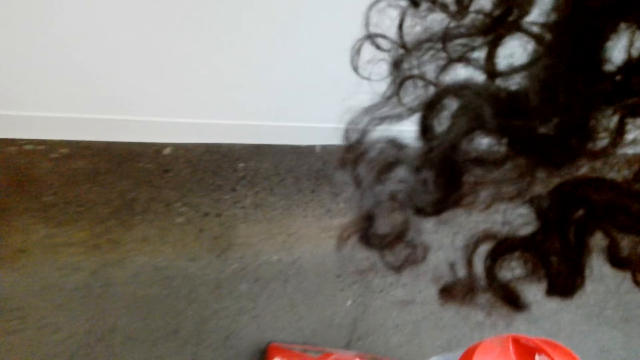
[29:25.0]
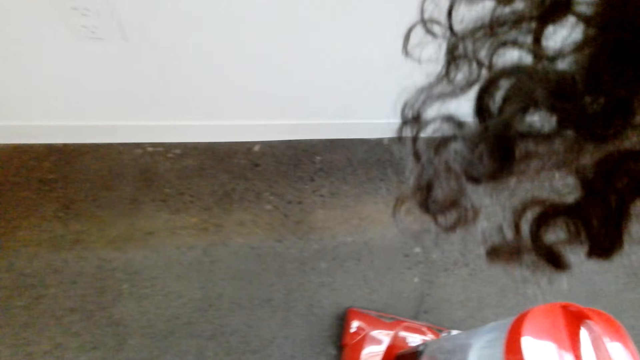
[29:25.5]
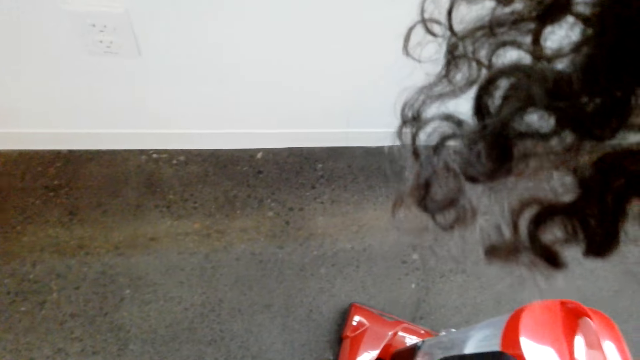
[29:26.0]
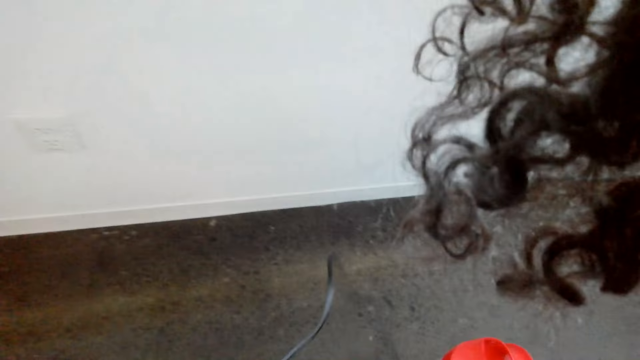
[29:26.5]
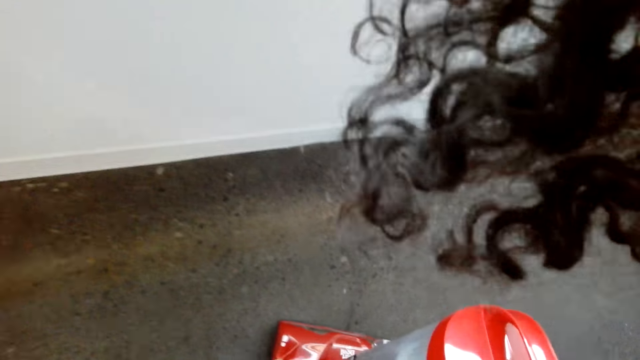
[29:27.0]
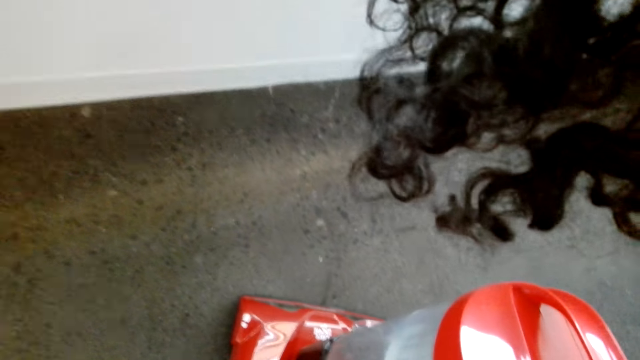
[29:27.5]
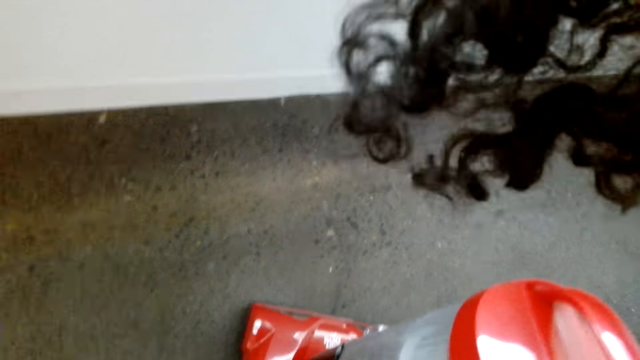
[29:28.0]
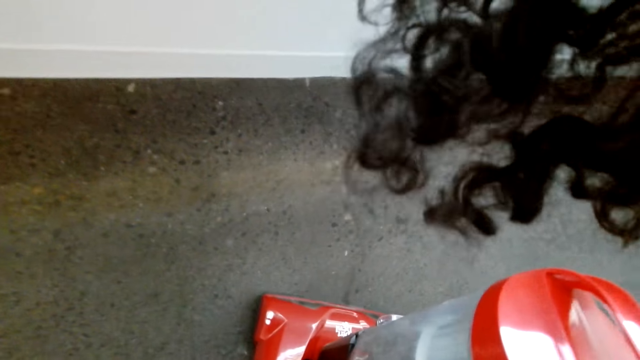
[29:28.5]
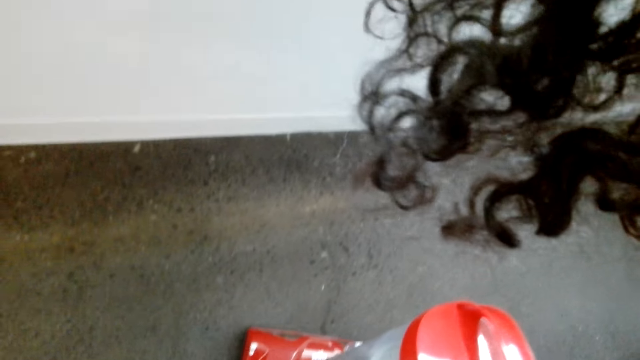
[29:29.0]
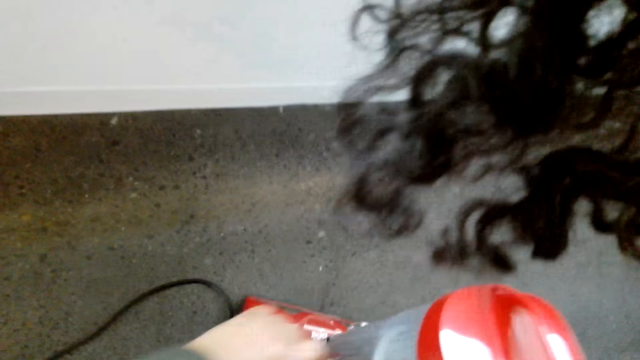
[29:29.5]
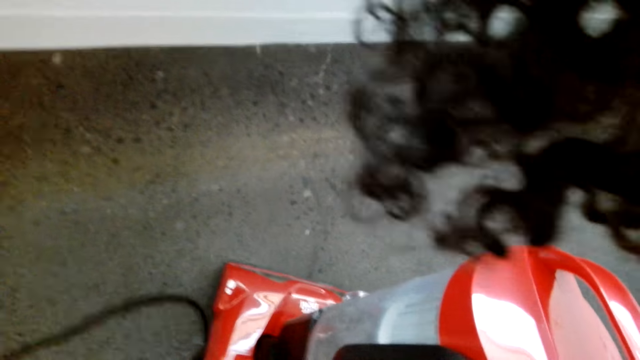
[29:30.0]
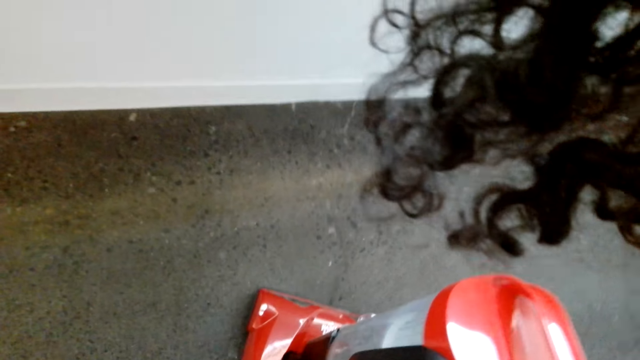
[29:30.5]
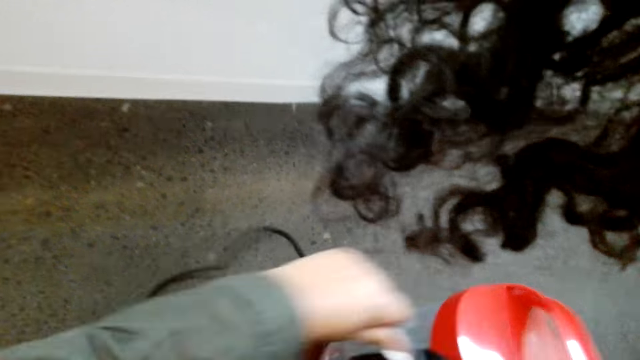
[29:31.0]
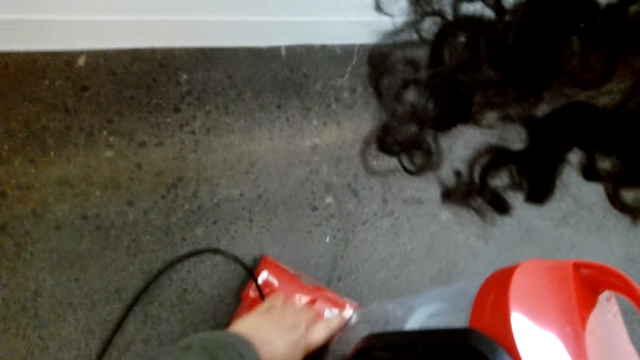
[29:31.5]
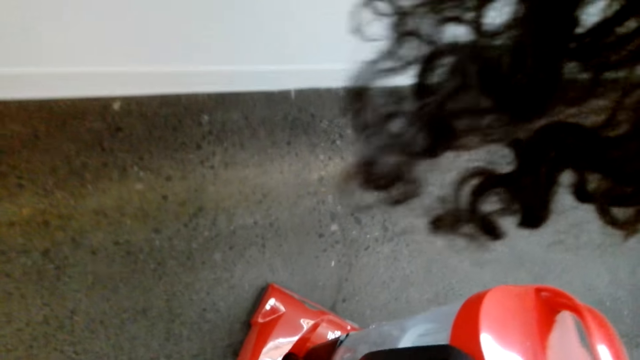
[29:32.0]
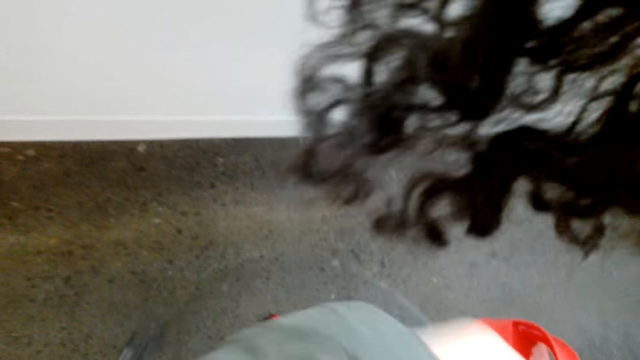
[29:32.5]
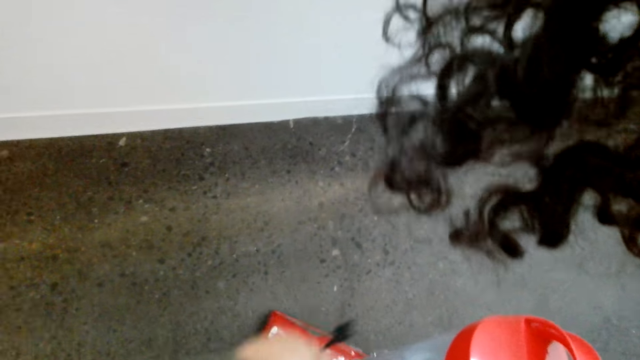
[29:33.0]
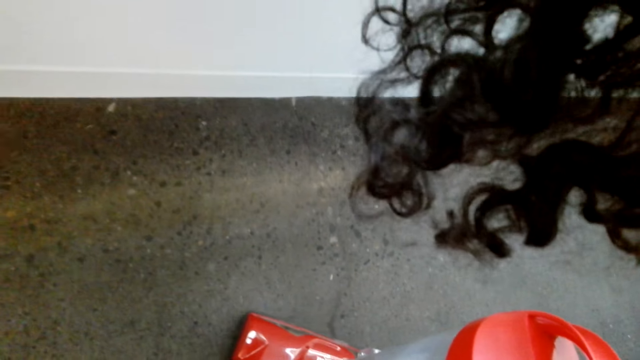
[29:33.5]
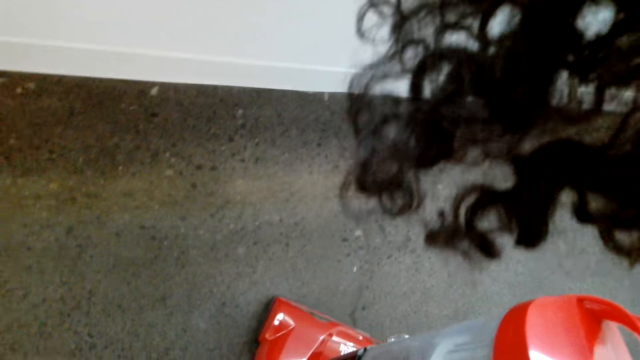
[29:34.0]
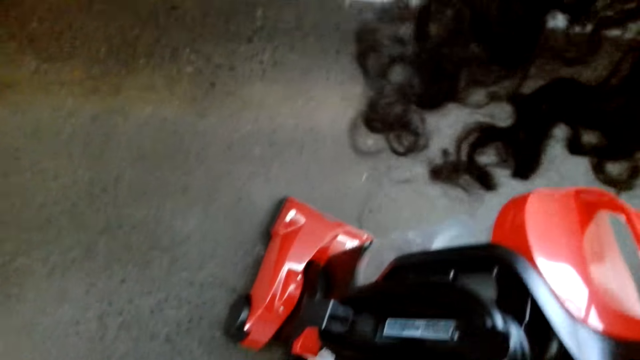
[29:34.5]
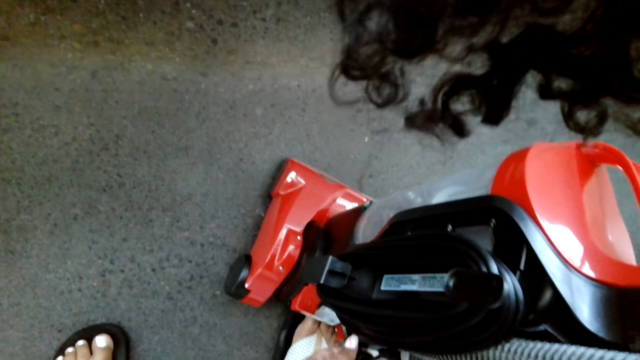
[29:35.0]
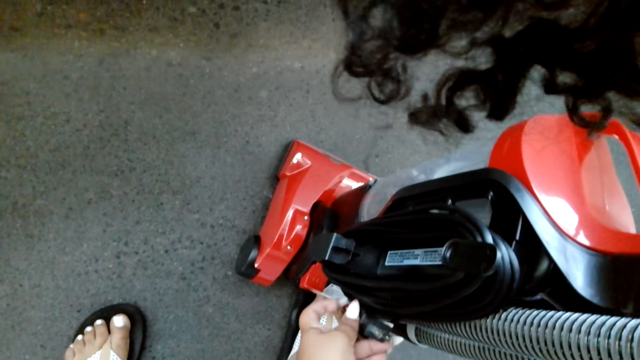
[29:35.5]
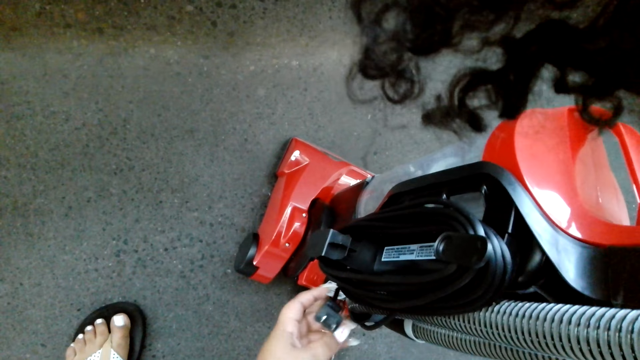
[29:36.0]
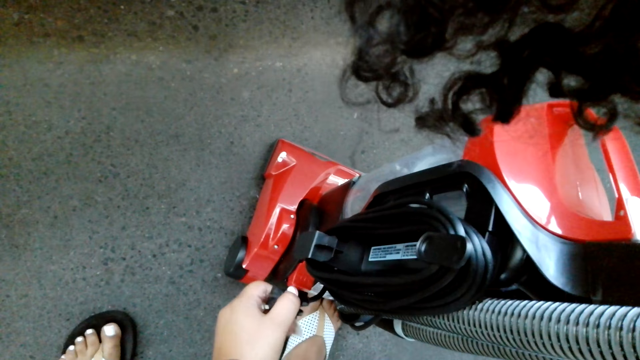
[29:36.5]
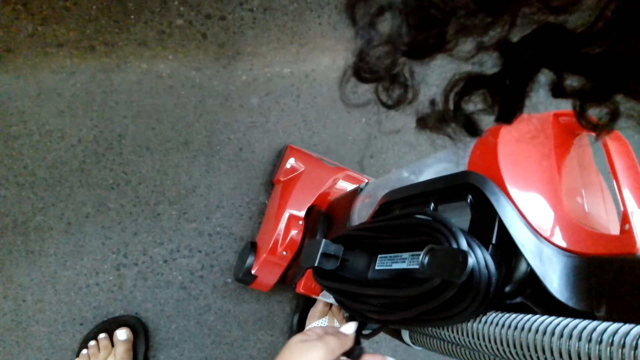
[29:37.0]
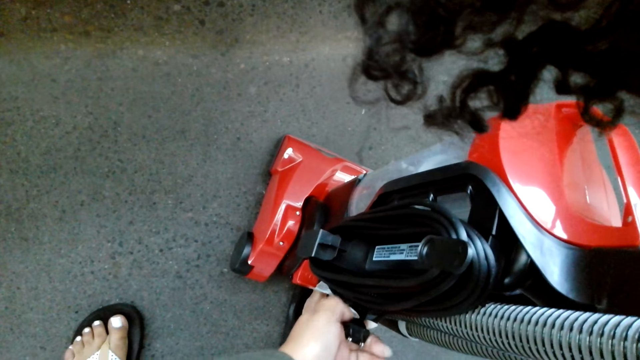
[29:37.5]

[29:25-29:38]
The camera wearer folds a wire. They fold the wire repeatedly.

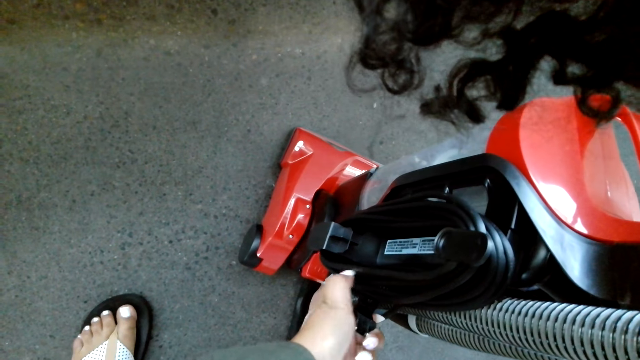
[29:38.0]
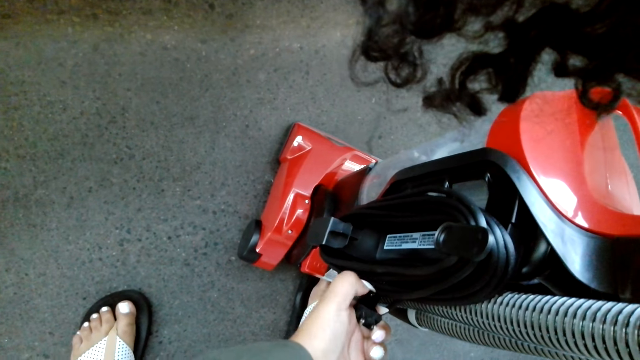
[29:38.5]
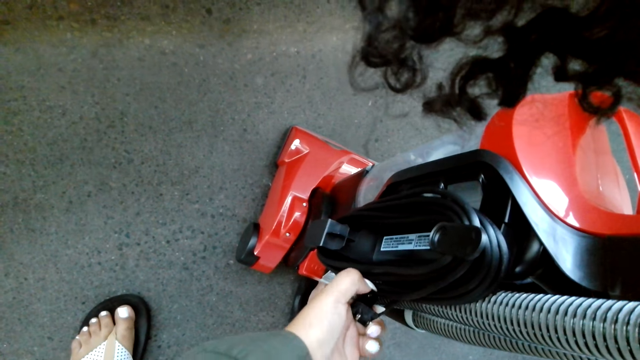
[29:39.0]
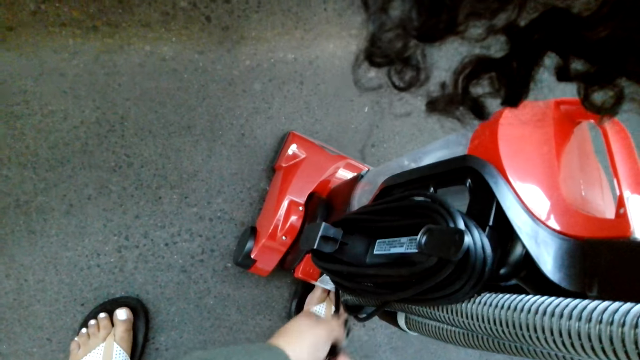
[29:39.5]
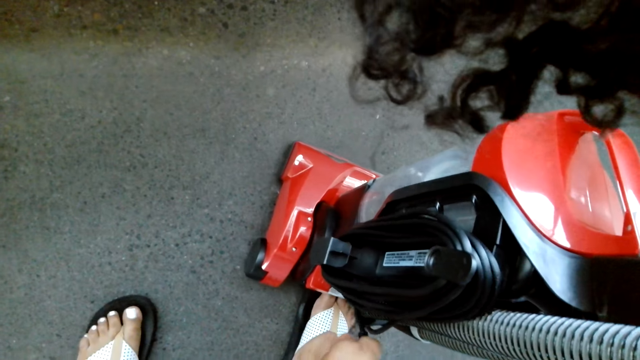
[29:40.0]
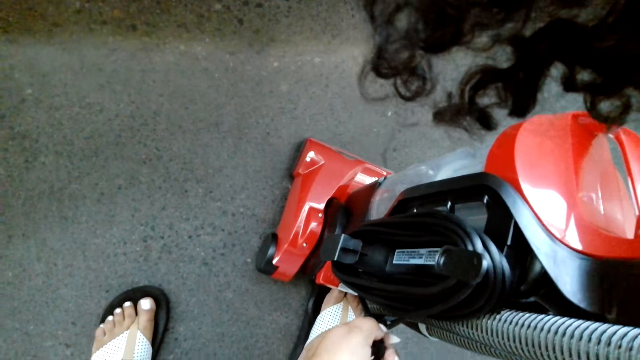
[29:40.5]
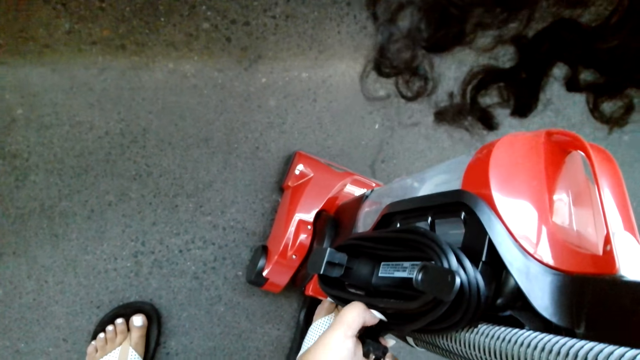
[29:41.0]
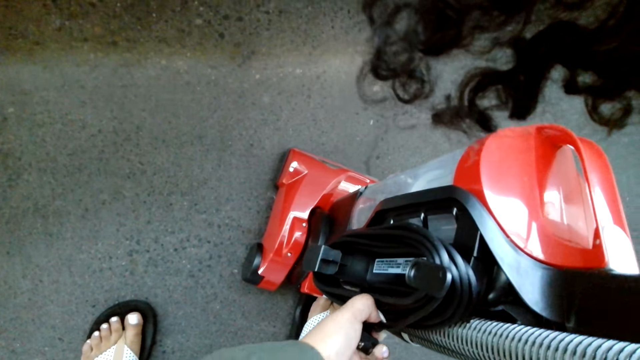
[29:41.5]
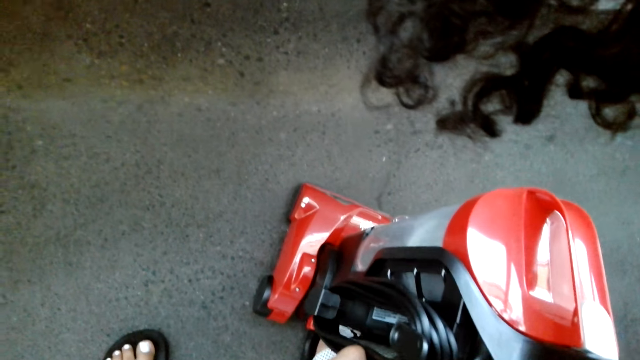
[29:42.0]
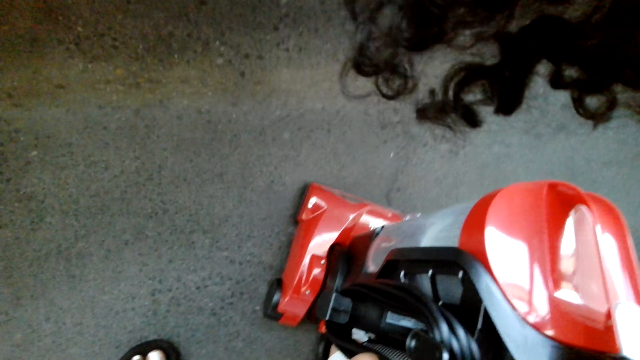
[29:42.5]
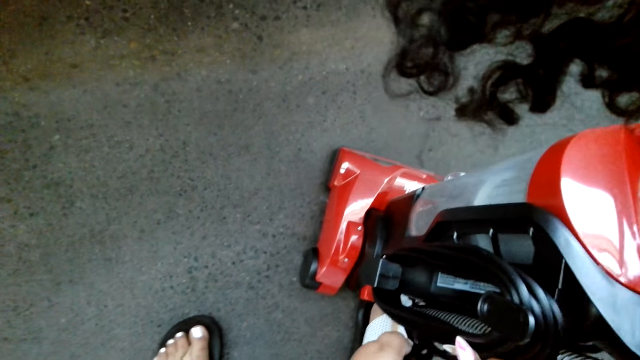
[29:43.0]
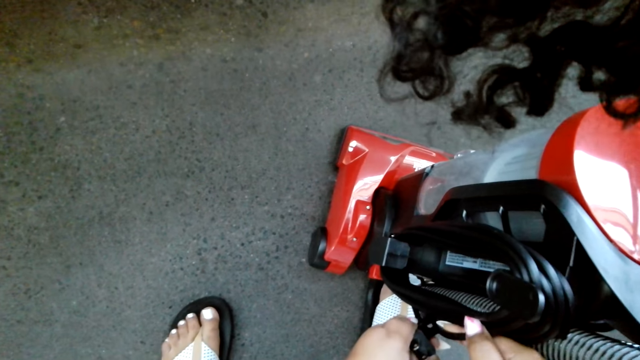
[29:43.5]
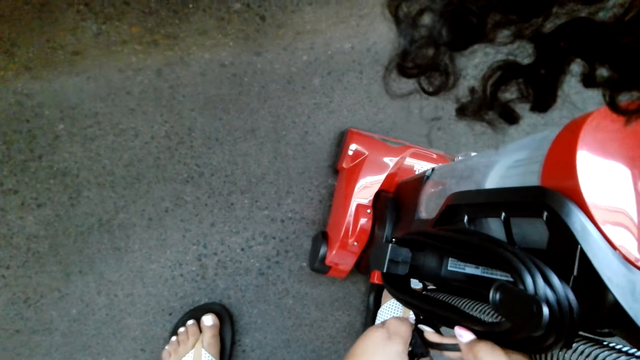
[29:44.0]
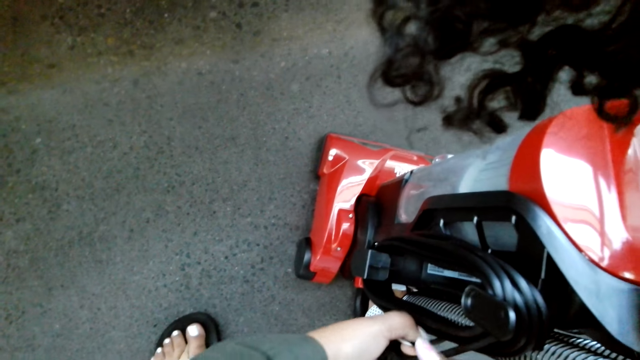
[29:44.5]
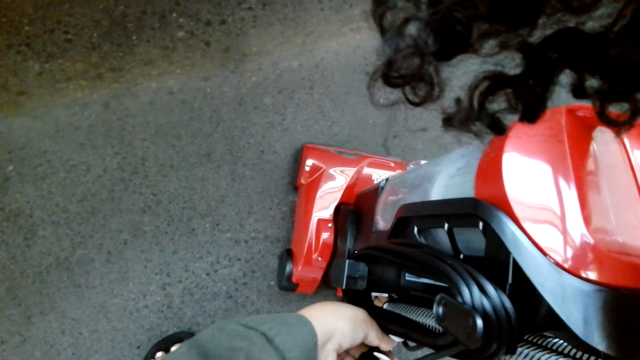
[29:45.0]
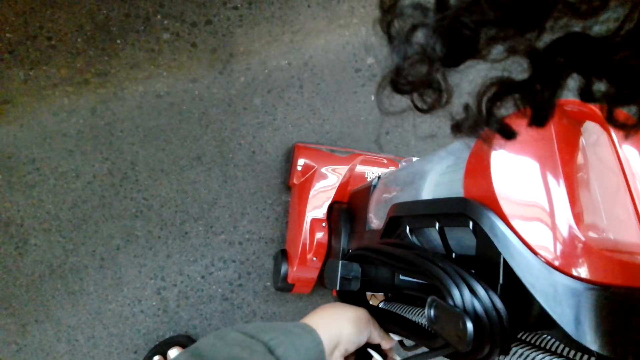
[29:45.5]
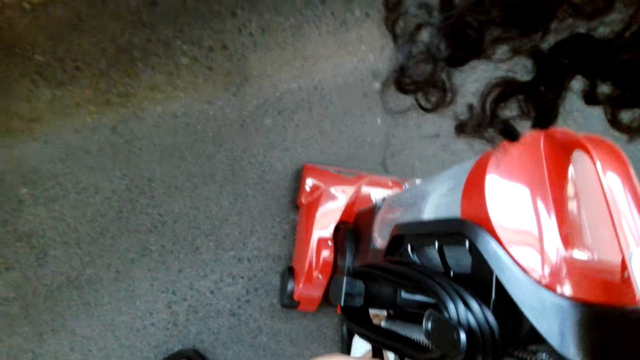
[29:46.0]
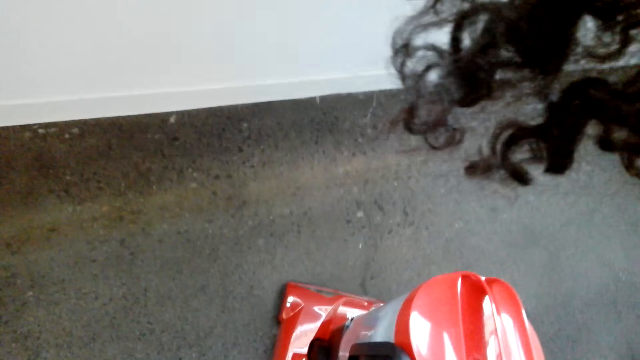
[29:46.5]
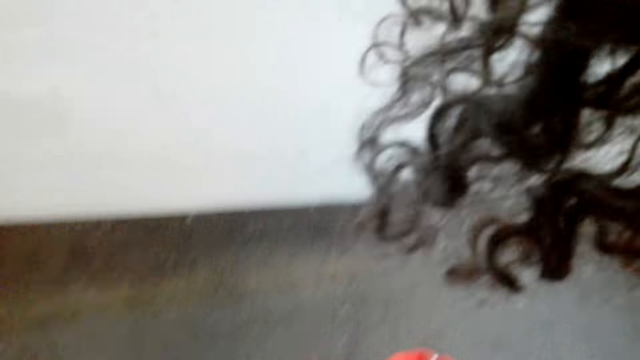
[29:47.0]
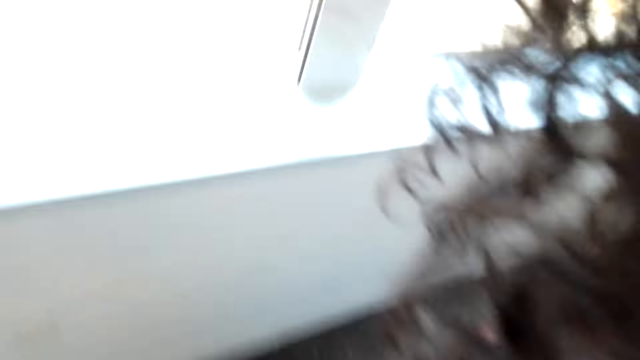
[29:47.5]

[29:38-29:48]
The camera wearer holds a wire.
